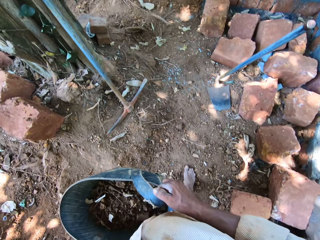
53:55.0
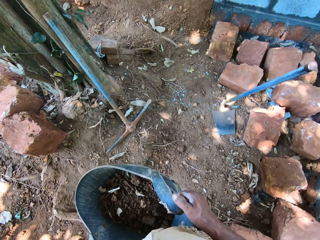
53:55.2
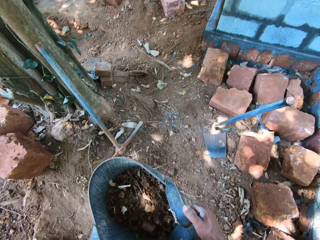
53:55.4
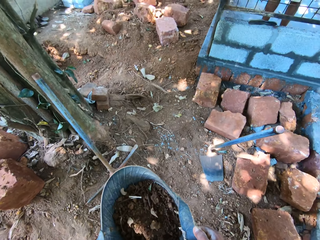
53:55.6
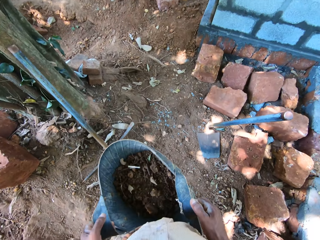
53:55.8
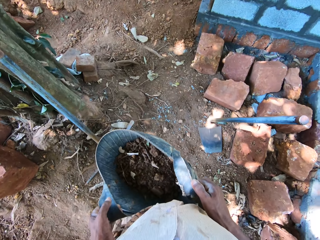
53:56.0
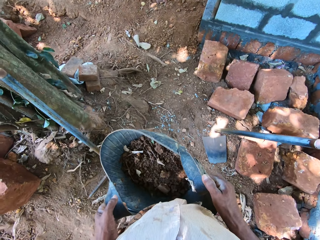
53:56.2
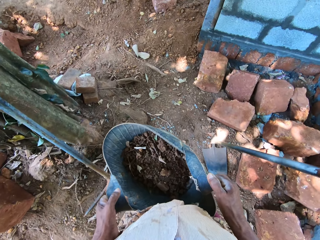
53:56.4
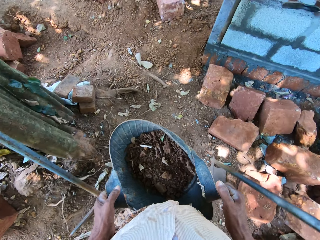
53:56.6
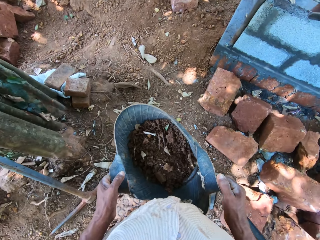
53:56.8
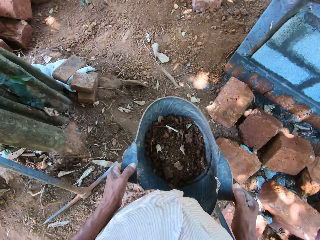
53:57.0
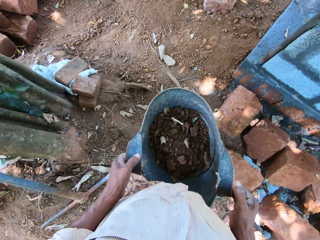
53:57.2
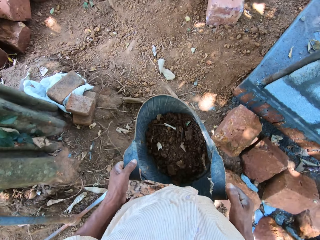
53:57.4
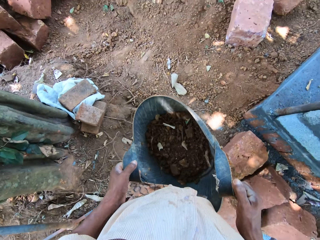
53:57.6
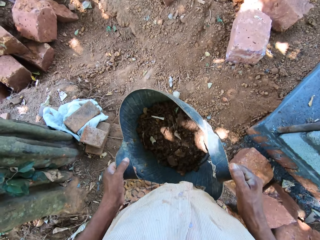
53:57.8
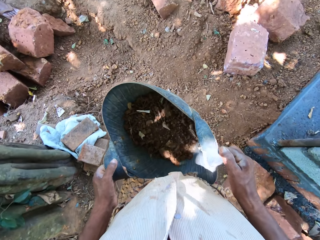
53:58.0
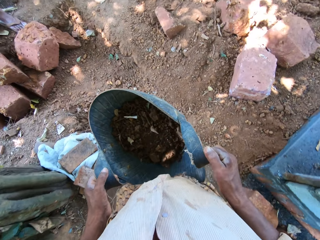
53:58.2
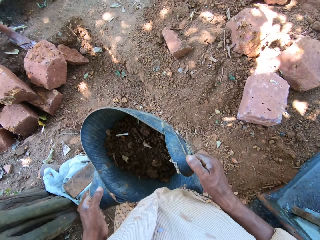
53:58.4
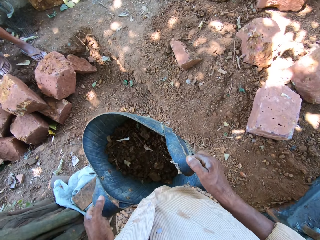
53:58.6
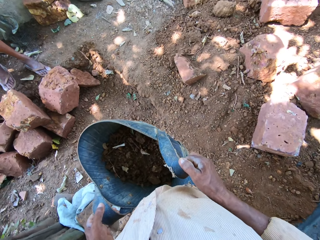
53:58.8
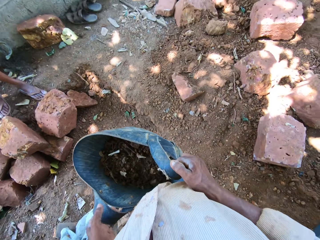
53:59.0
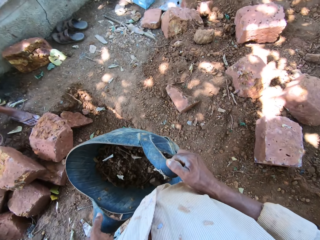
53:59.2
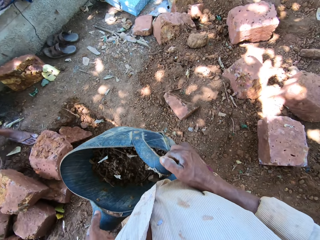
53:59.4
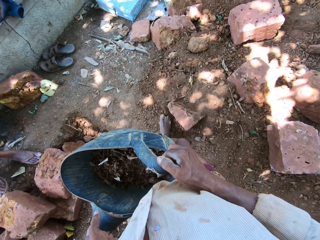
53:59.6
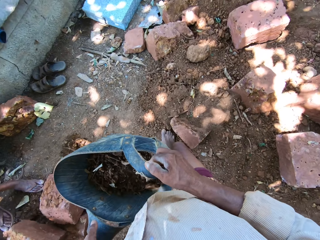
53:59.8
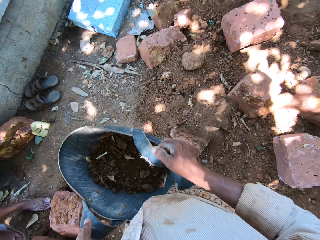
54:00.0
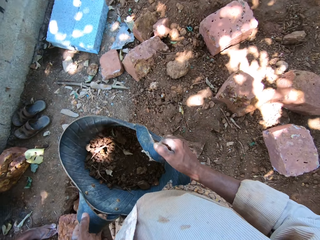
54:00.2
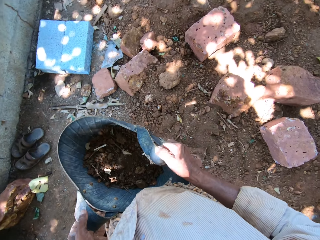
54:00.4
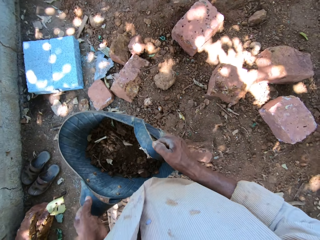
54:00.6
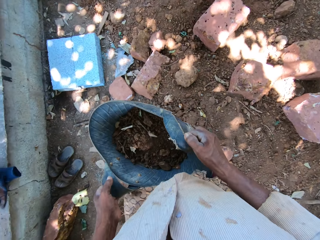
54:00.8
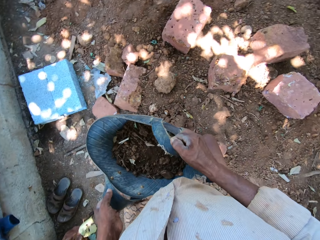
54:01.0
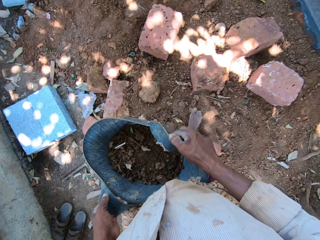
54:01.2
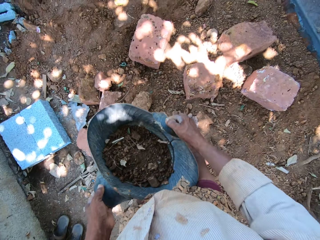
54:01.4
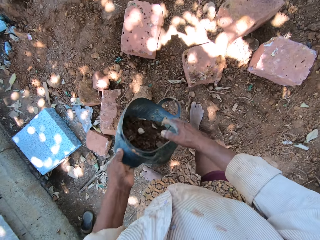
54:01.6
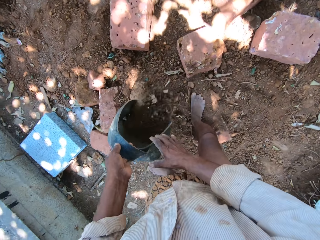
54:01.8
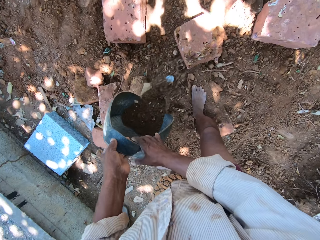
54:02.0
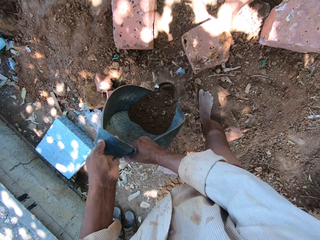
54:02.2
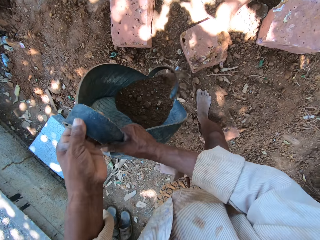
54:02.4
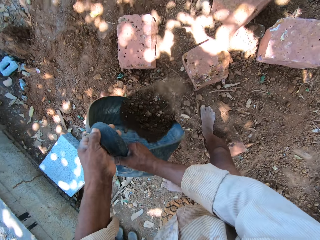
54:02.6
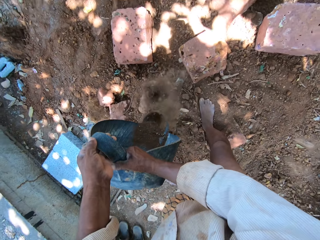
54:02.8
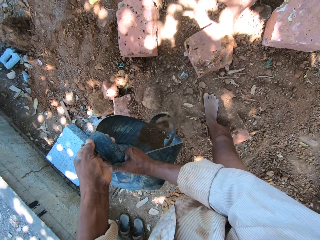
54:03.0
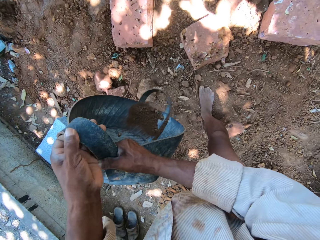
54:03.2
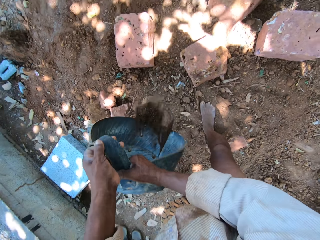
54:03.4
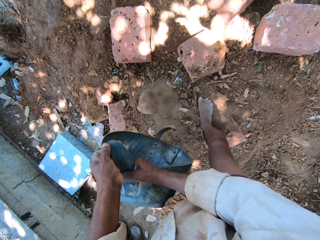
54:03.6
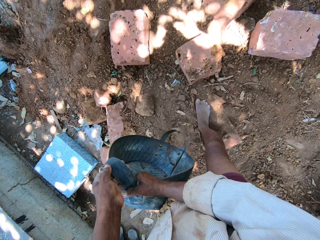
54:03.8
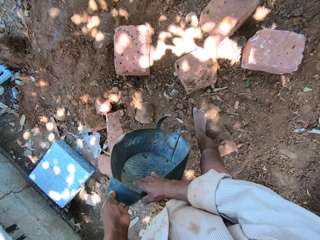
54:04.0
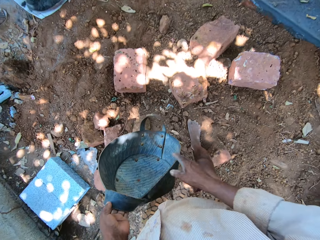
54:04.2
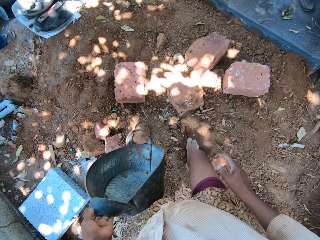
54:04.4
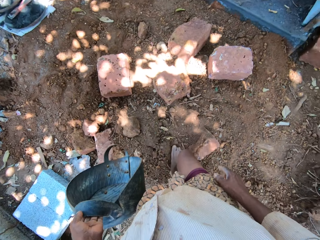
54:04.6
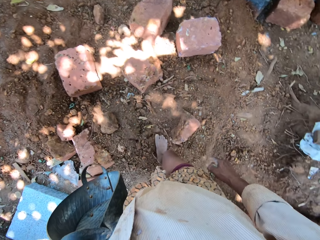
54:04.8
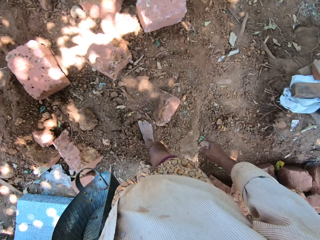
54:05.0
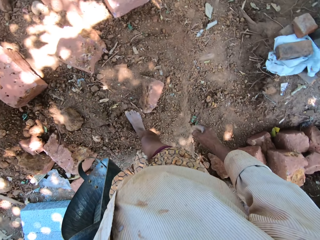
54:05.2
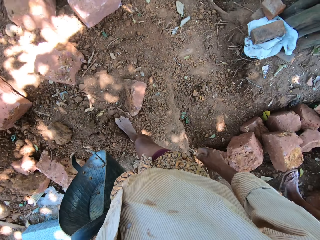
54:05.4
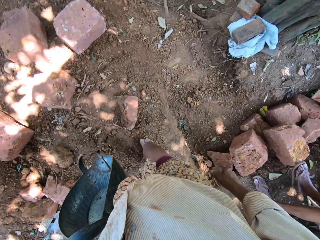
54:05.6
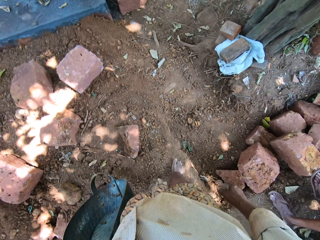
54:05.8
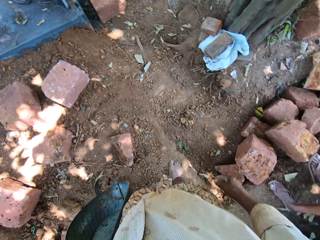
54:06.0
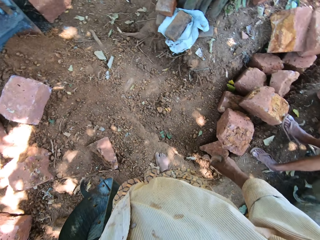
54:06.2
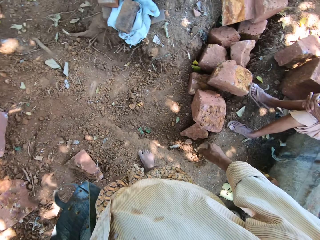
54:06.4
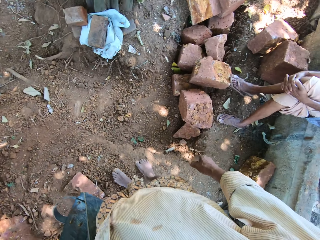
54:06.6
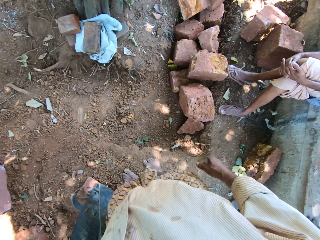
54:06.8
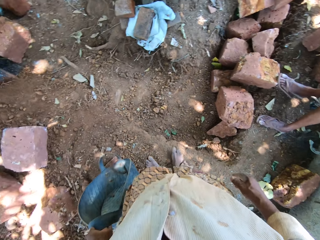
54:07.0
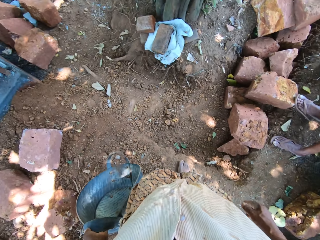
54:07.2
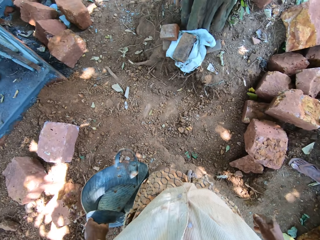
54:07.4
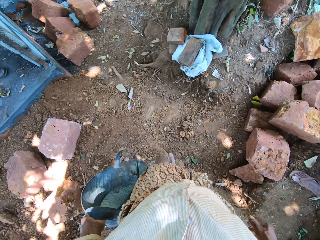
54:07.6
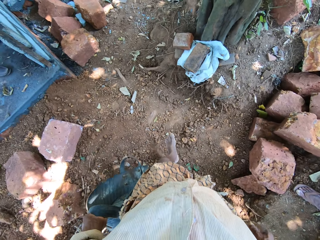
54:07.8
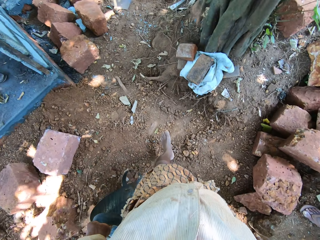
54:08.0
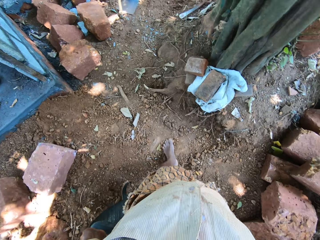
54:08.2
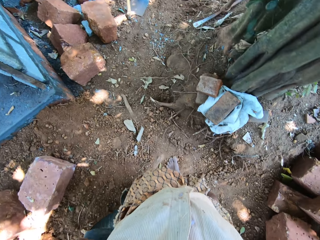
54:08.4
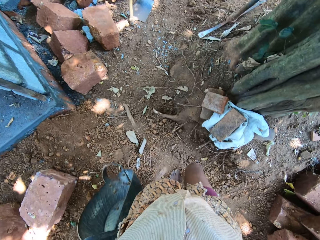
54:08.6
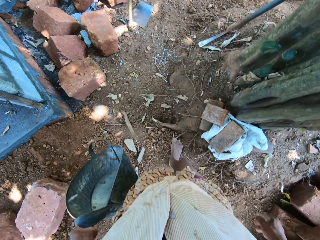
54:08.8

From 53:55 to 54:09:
The camera wearer pours sand on the ground from the container with both hands. He holds the container with his left hand.

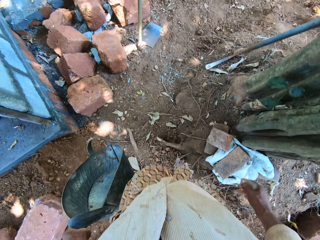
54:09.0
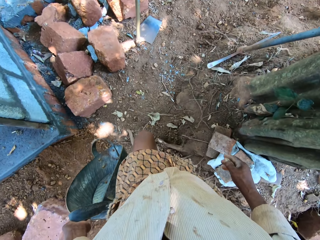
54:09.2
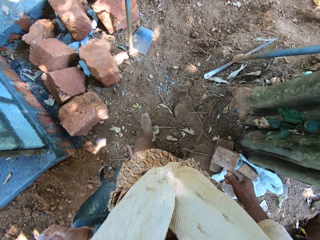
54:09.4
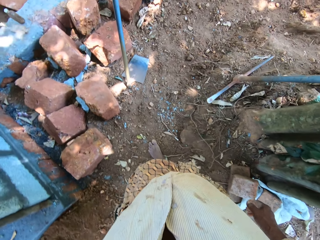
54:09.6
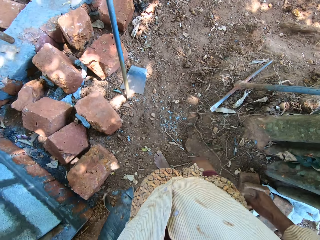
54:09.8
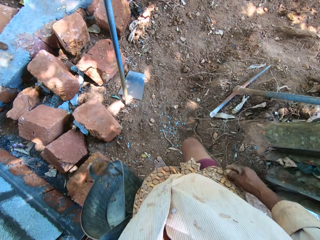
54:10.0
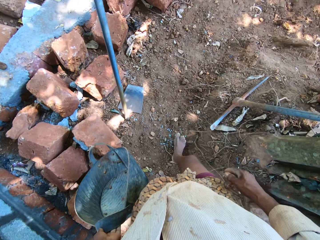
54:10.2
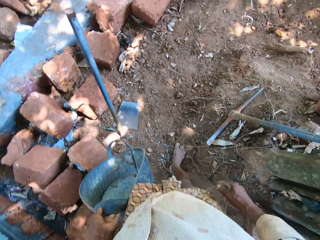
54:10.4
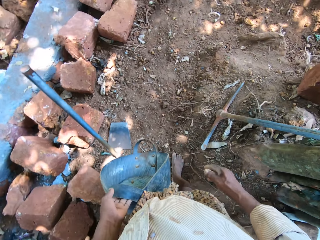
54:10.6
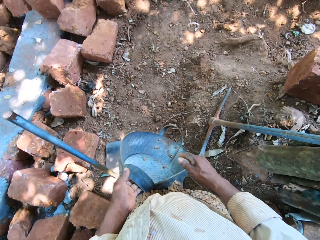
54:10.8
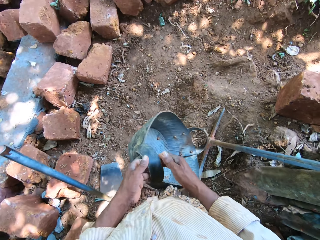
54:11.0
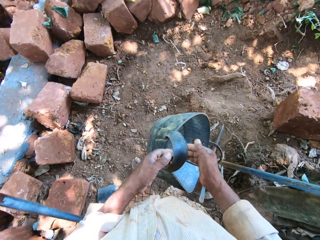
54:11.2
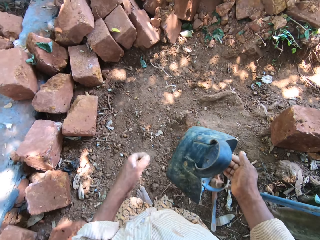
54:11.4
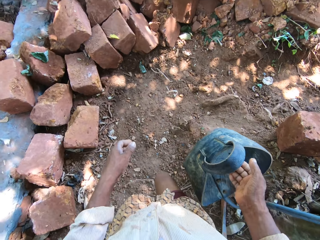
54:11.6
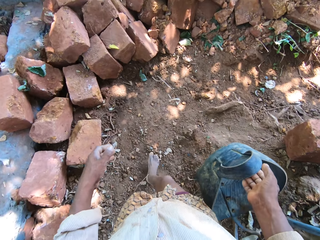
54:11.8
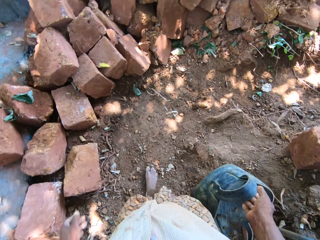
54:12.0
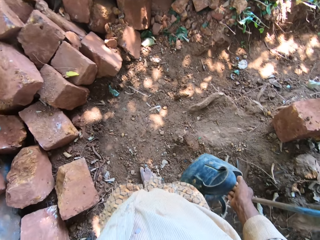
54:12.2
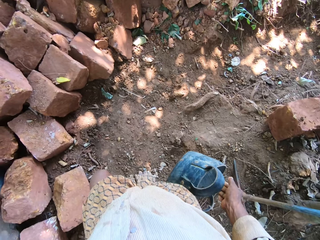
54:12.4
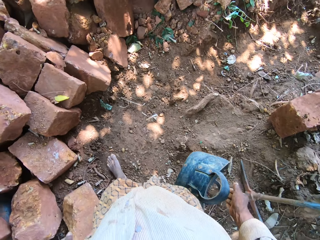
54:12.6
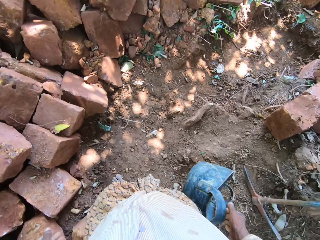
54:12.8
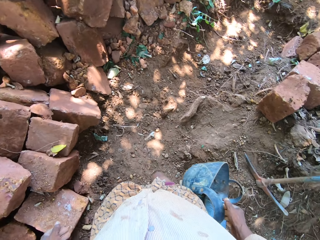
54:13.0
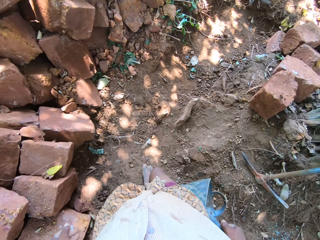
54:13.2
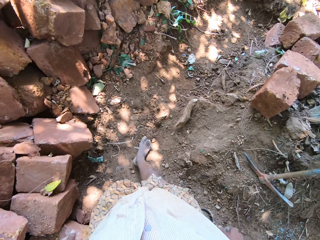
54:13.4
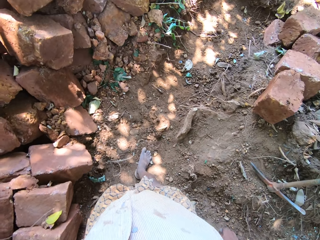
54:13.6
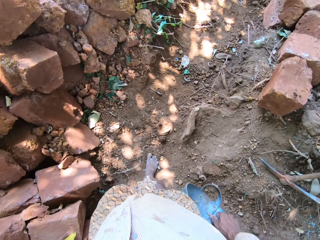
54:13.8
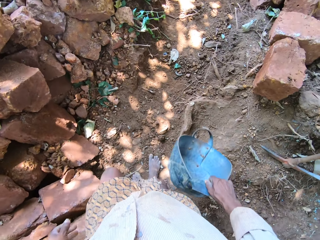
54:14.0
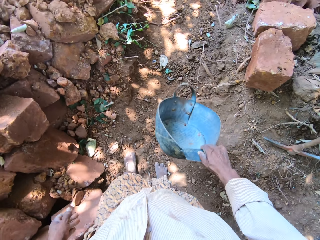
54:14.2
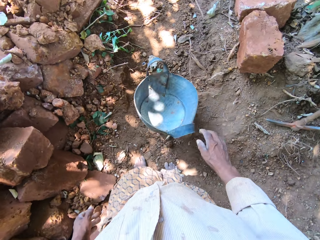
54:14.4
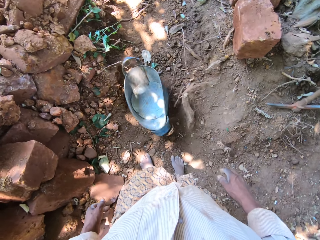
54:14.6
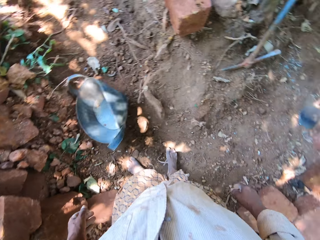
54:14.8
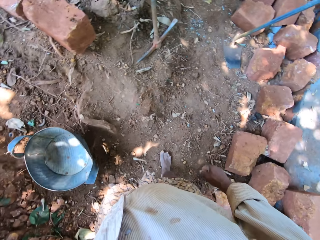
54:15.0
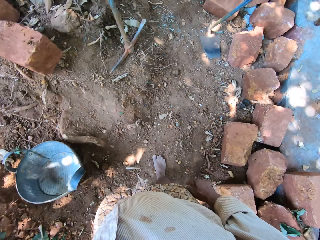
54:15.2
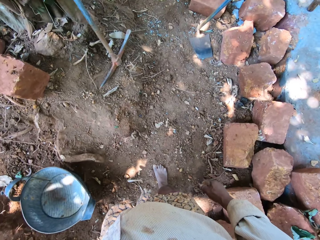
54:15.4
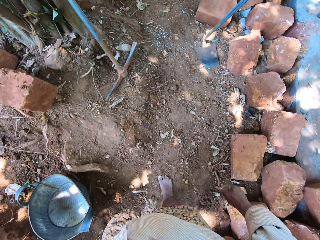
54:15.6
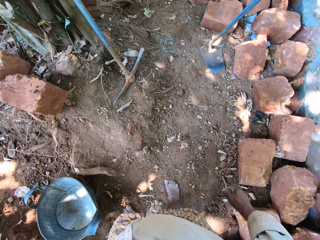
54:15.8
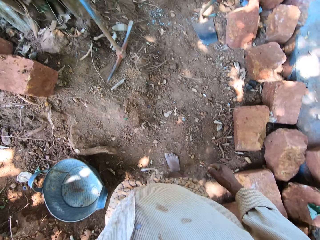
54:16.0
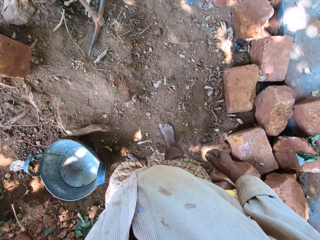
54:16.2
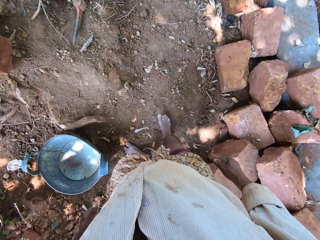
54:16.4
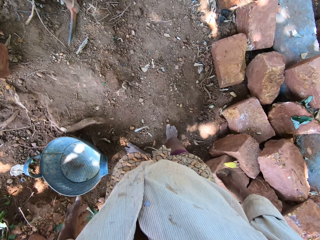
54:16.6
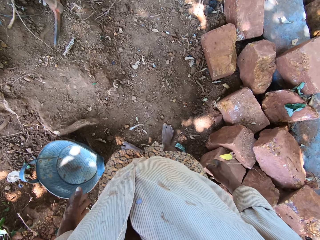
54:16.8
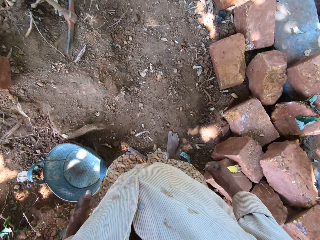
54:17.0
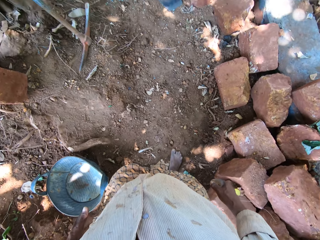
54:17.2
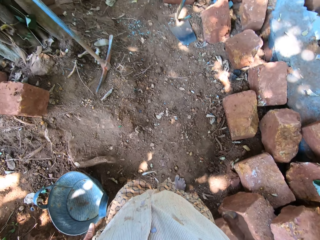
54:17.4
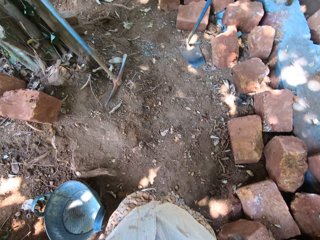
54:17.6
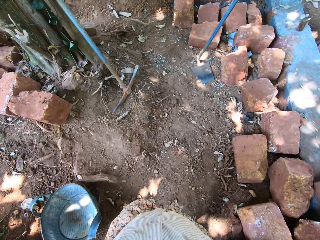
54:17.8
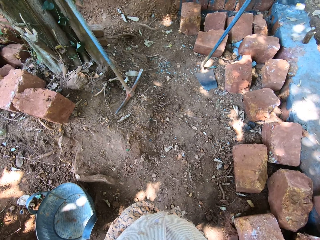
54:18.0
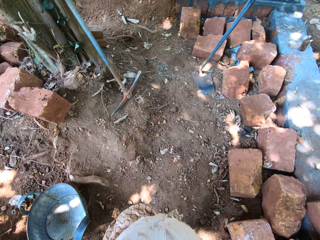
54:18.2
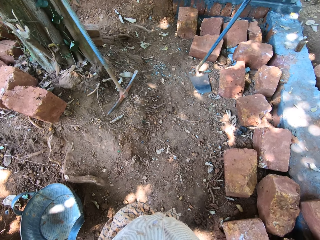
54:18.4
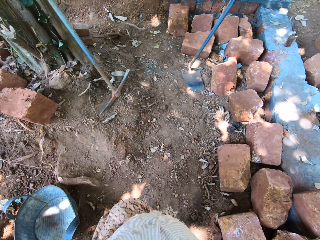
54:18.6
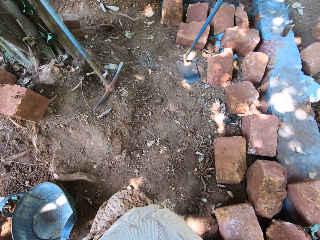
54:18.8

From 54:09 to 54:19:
The camera wearer passes the container from his left hand to his right hand. He drops the container on the ground with his right hand.
